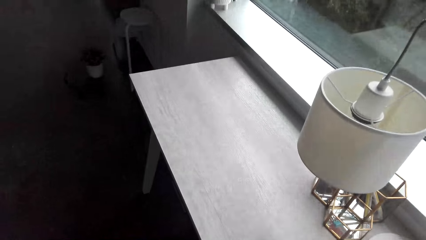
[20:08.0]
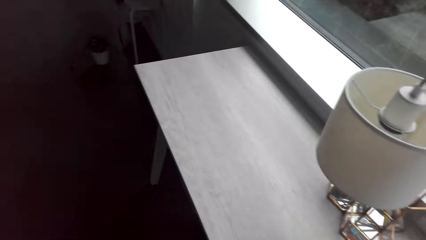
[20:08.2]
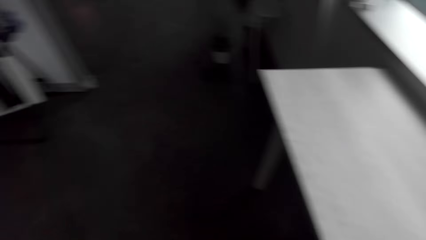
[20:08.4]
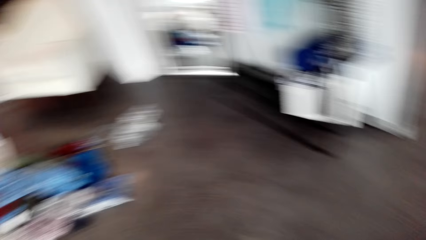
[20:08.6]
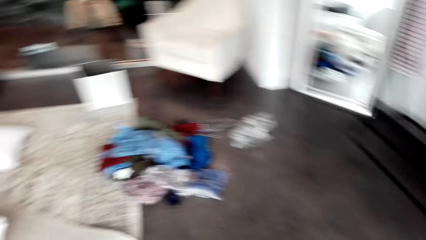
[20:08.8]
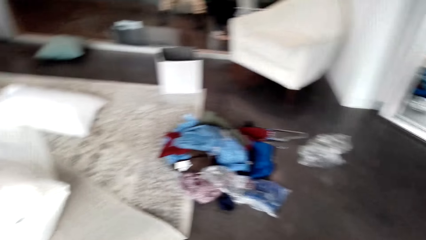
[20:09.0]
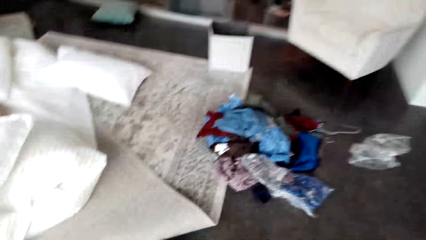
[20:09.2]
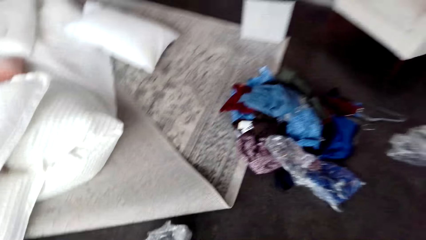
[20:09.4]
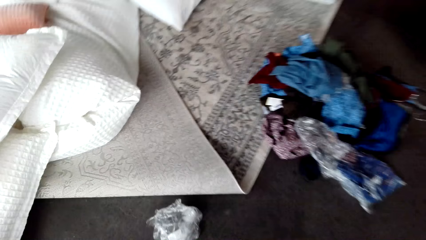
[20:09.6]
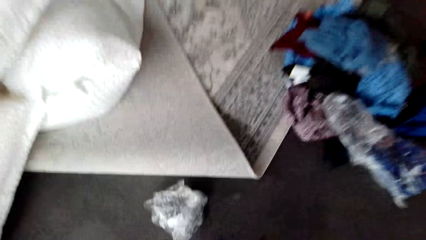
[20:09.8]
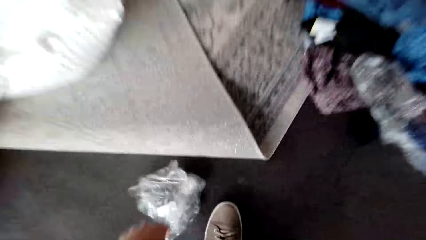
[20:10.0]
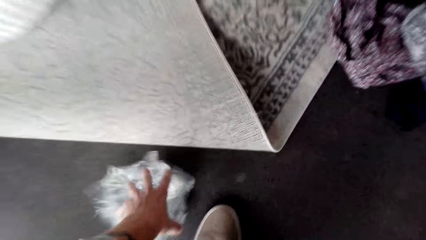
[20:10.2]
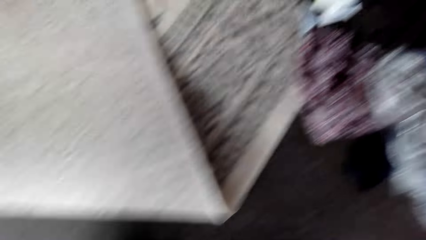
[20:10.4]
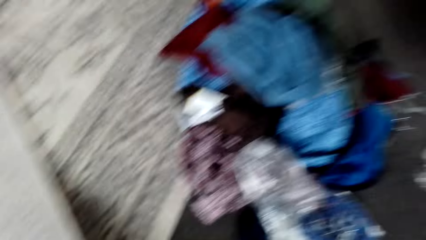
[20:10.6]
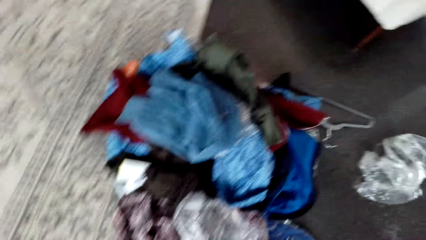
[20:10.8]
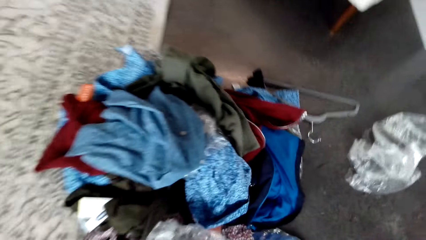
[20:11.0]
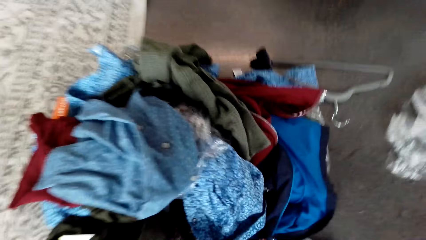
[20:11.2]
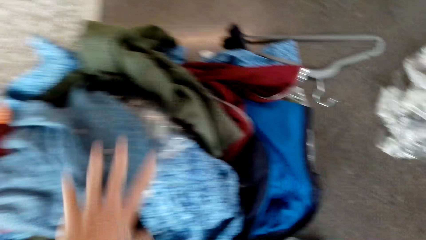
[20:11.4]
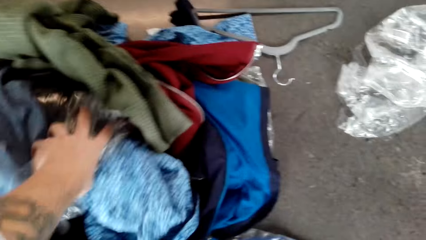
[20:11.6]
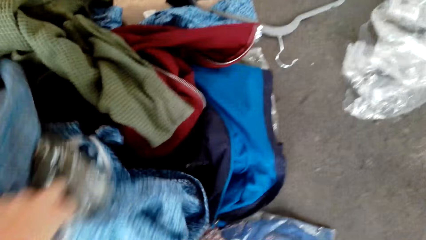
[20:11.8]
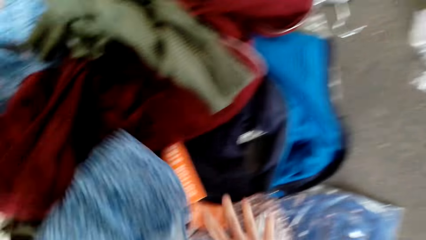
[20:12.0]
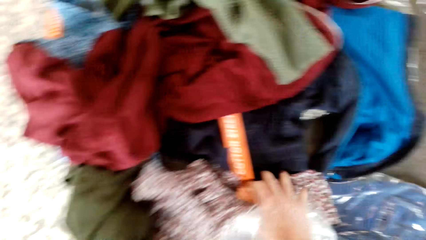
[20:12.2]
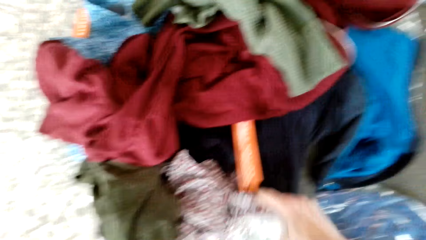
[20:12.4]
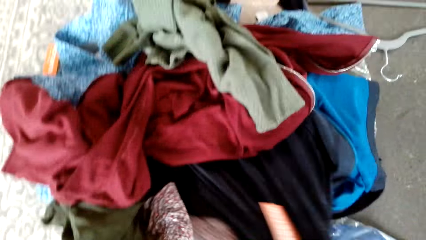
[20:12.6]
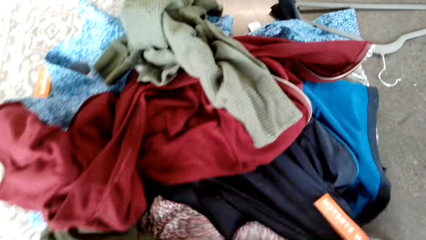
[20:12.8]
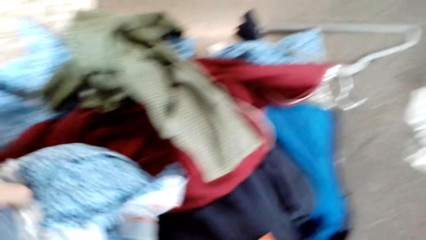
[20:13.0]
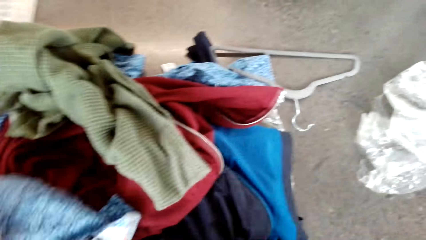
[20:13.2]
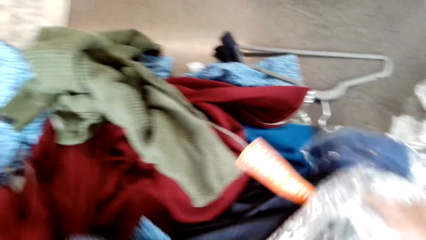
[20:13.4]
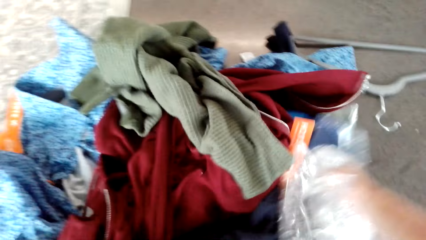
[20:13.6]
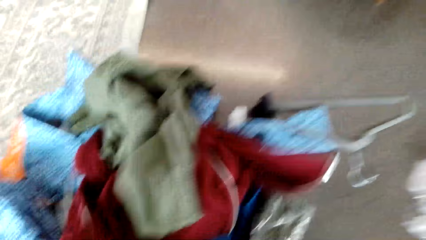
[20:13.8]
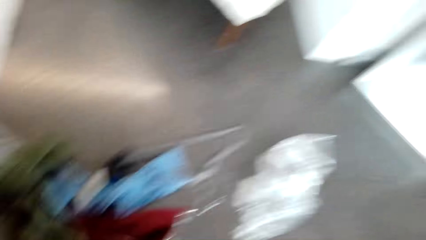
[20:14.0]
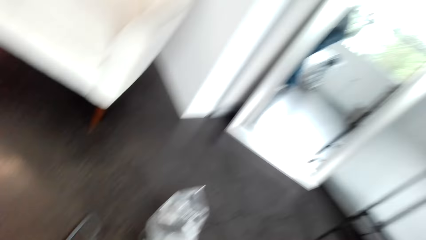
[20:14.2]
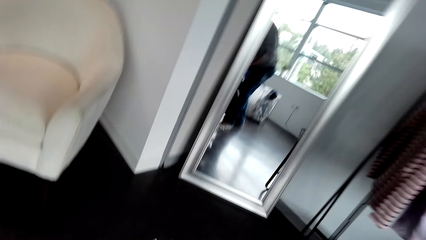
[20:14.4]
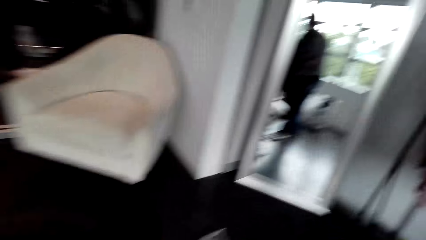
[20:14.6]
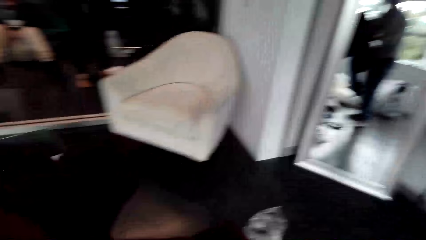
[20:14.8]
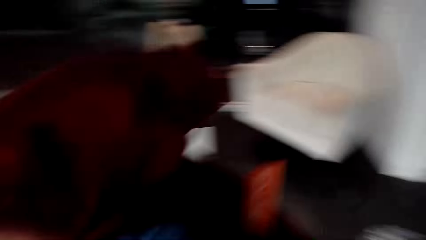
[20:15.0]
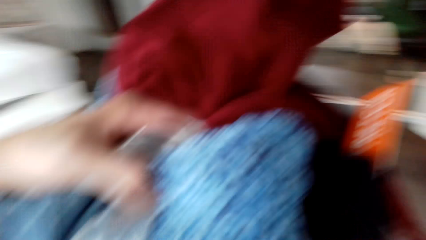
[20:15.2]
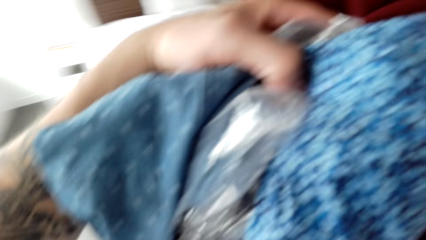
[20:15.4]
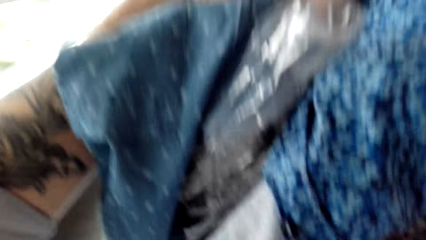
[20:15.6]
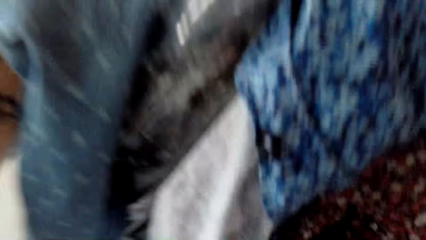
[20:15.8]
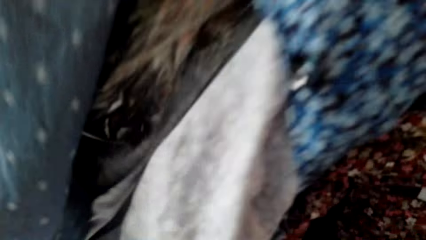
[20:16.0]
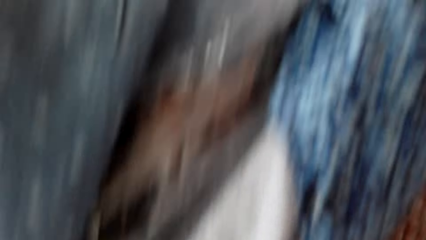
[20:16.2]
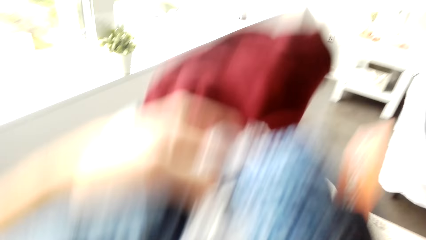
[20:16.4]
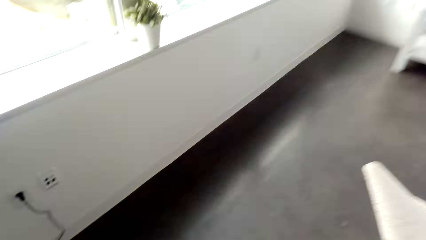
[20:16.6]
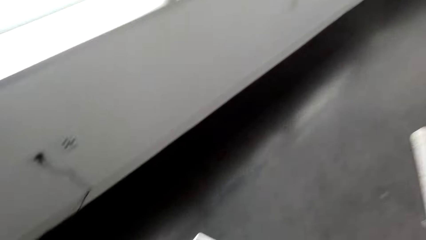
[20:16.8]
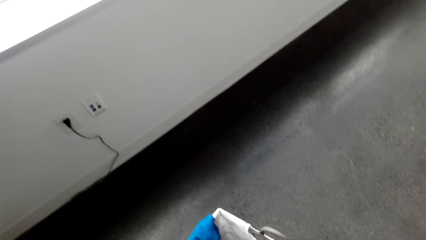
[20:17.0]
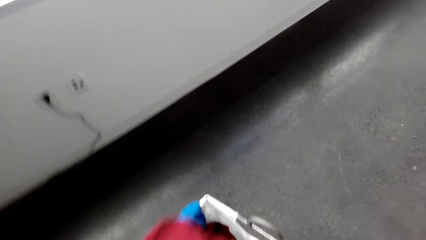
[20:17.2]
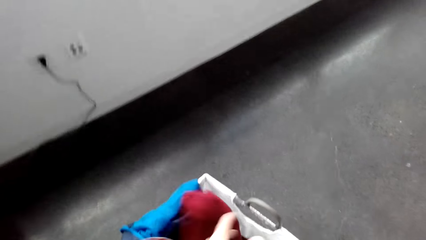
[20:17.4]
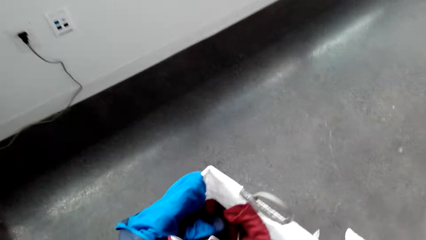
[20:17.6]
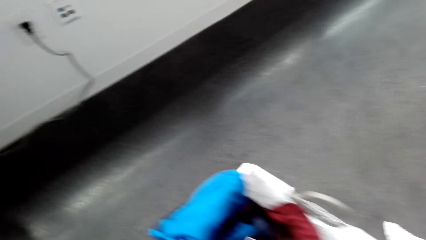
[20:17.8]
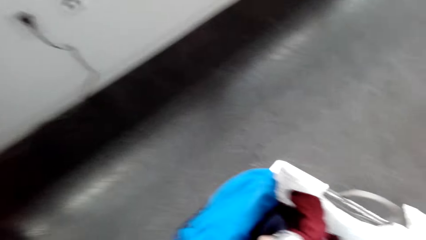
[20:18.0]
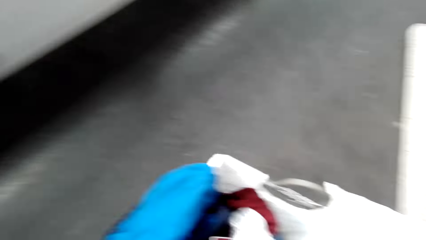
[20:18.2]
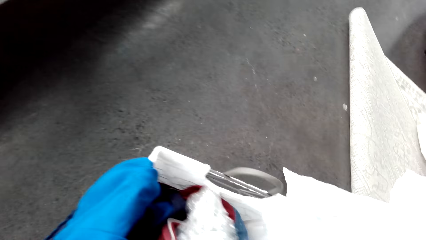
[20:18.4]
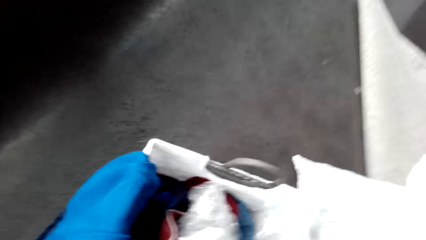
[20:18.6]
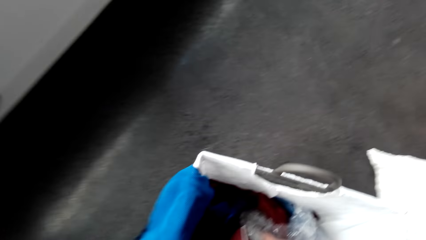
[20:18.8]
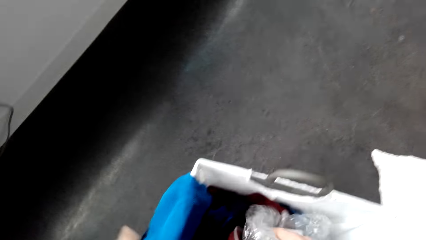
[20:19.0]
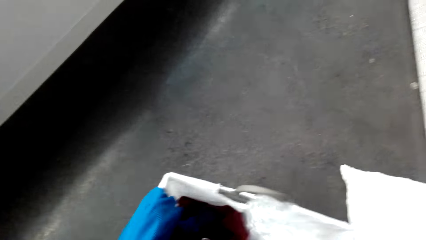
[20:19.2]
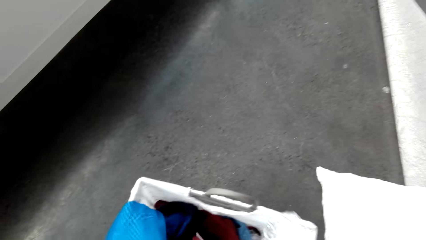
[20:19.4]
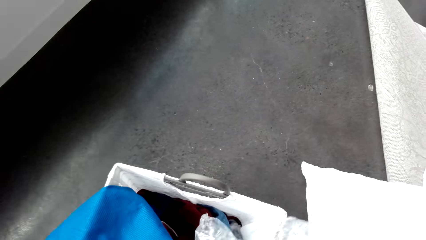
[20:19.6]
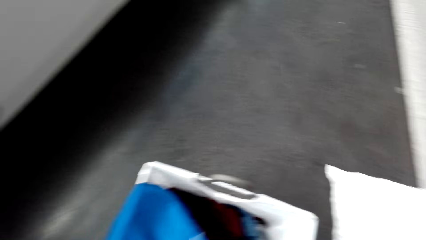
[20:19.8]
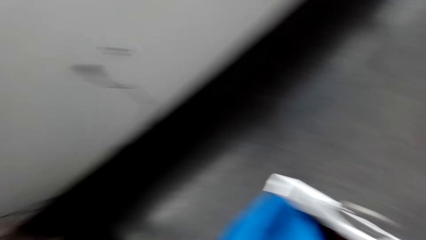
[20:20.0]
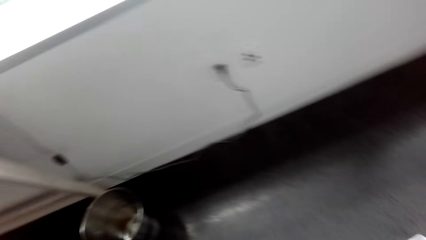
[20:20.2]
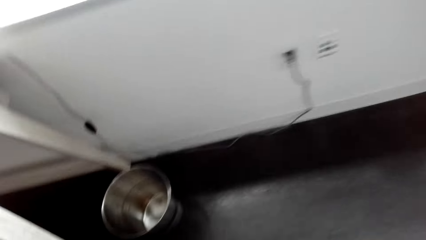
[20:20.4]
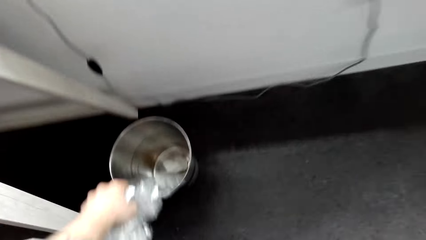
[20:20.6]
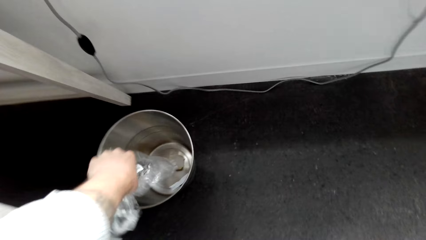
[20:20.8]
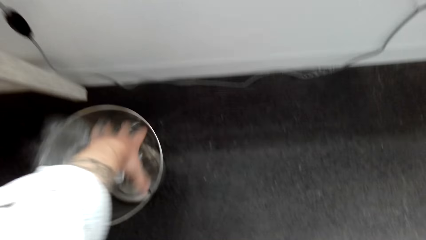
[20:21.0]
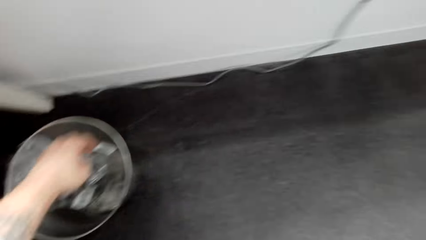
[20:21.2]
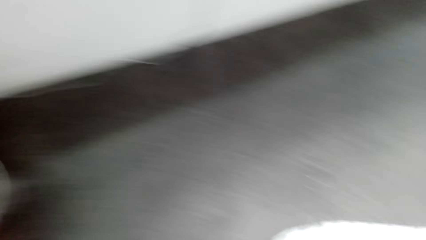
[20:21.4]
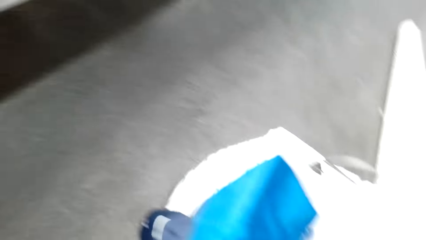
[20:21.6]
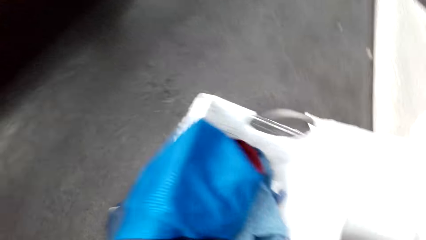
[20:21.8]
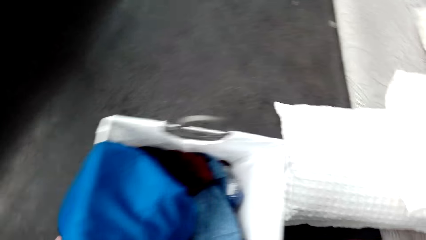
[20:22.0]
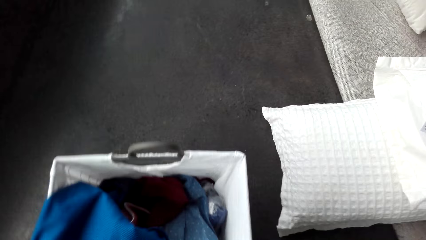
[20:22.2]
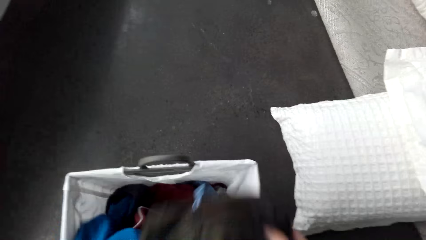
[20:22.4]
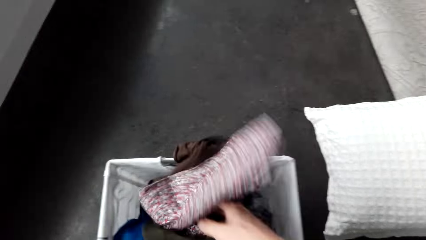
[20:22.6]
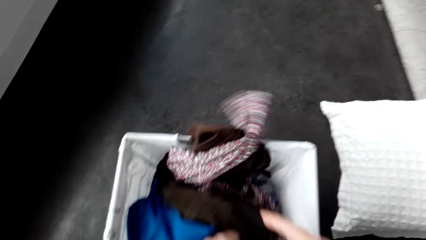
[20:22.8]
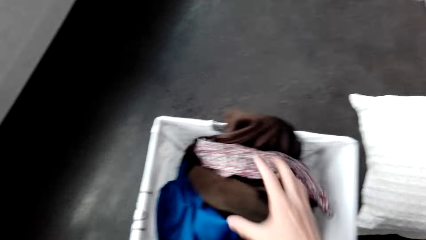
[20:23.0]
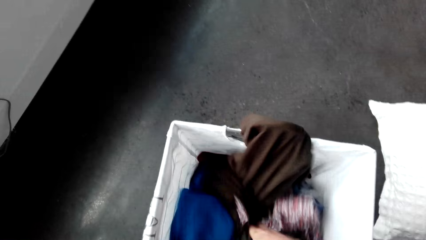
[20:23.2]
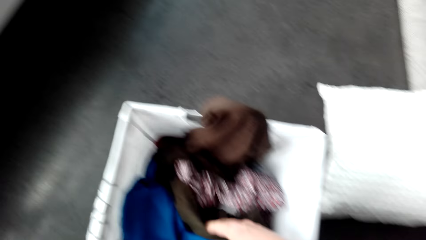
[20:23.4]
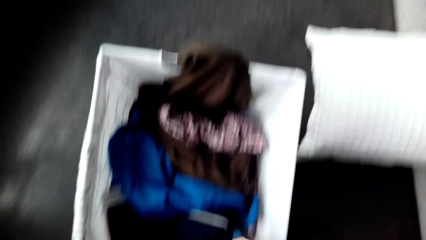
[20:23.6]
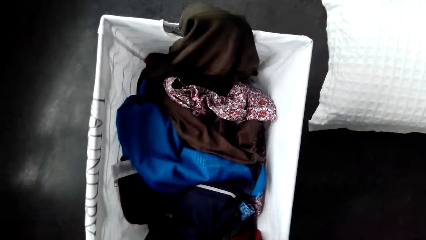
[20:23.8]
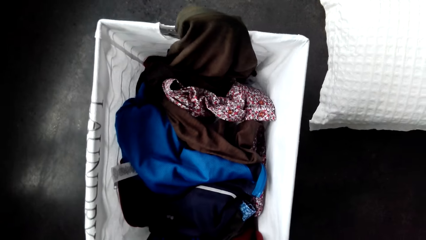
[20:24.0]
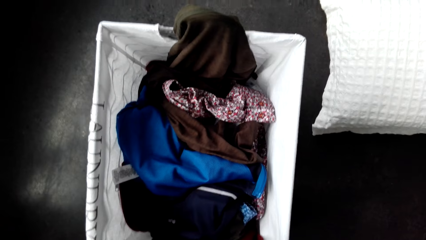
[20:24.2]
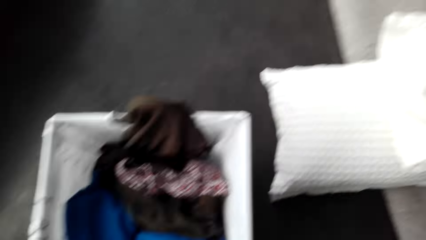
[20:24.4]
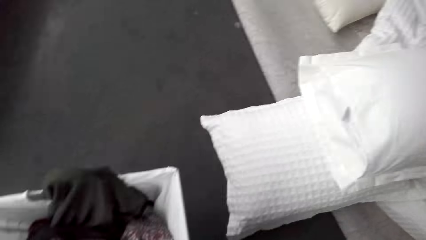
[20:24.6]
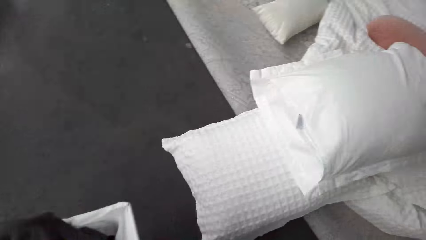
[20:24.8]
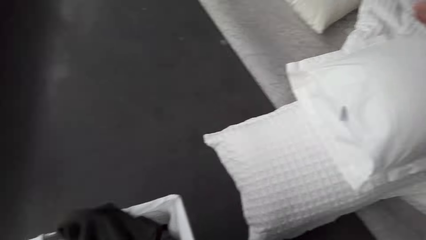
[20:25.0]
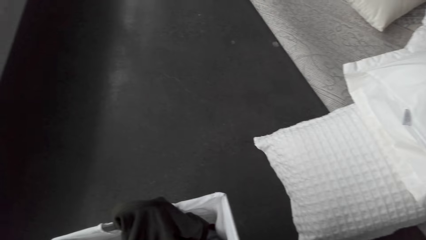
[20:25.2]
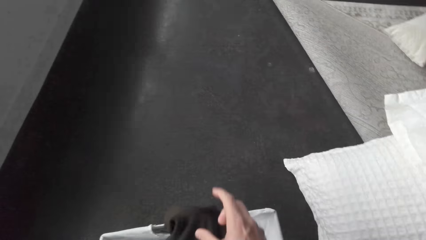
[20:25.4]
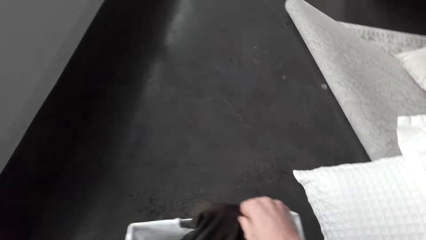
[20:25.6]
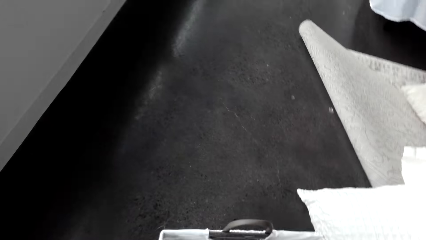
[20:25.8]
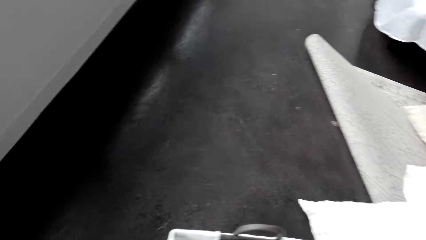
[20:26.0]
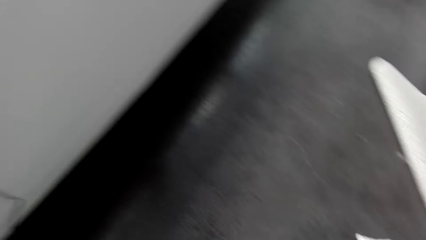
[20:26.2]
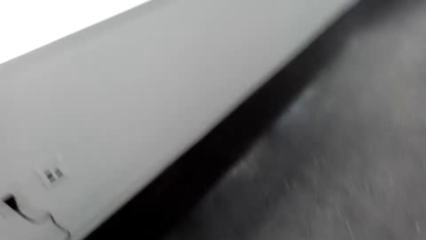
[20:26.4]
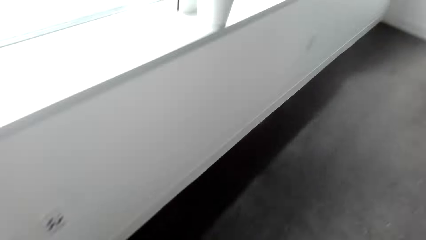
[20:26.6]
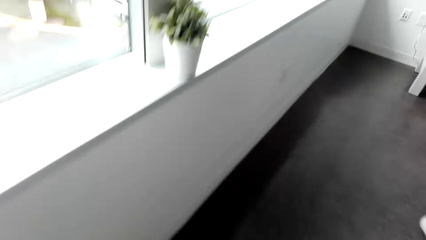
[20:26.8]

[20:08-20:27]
The camera wearer places the books on the table. They lift the clothes from the floor. They collect the clothes. They put the clothes in the basket. They put the polythene paper in the litter bin. They put the clothes in the basket.
